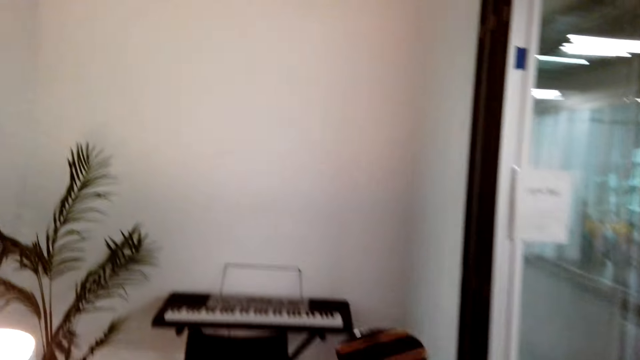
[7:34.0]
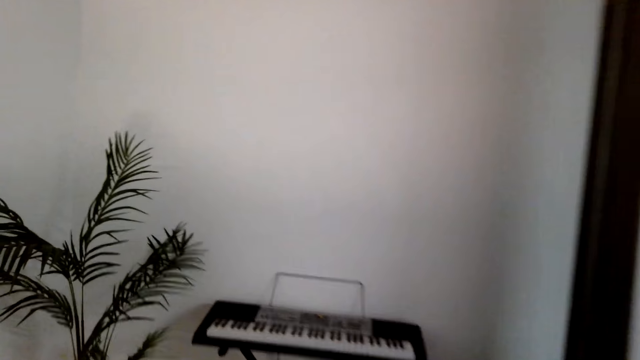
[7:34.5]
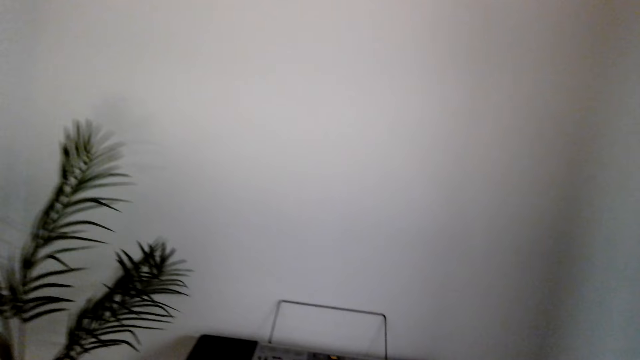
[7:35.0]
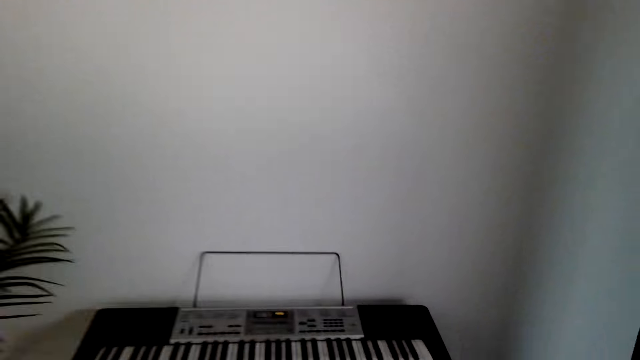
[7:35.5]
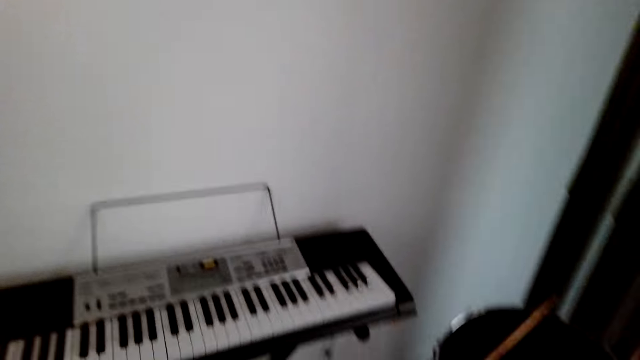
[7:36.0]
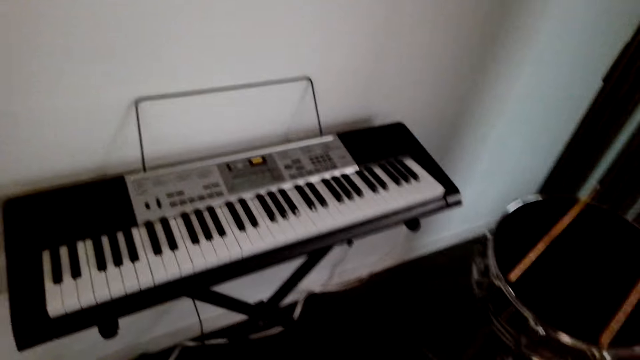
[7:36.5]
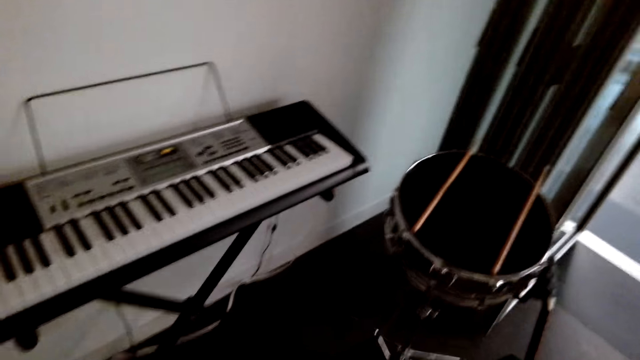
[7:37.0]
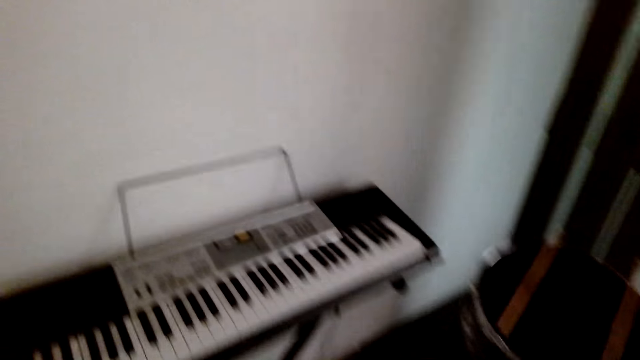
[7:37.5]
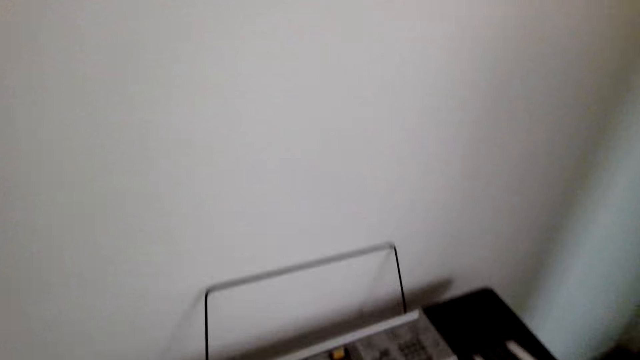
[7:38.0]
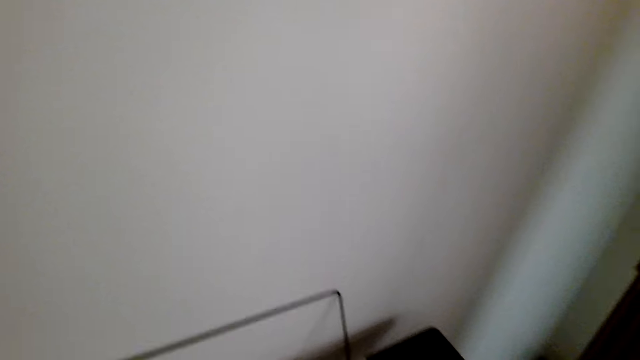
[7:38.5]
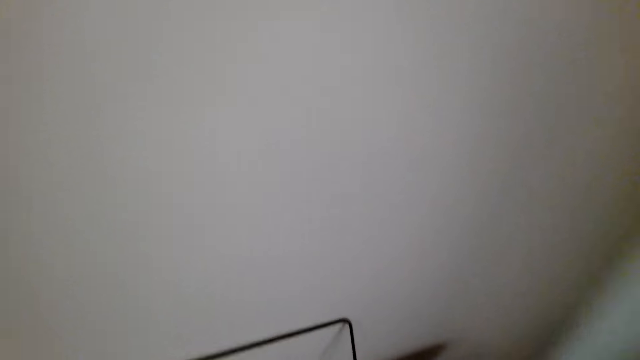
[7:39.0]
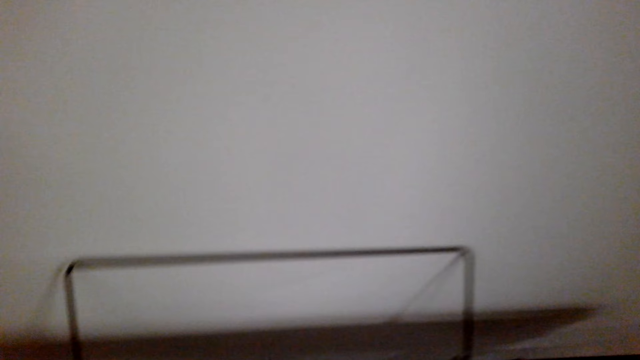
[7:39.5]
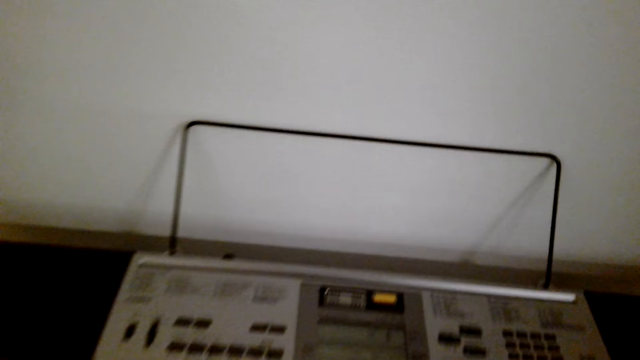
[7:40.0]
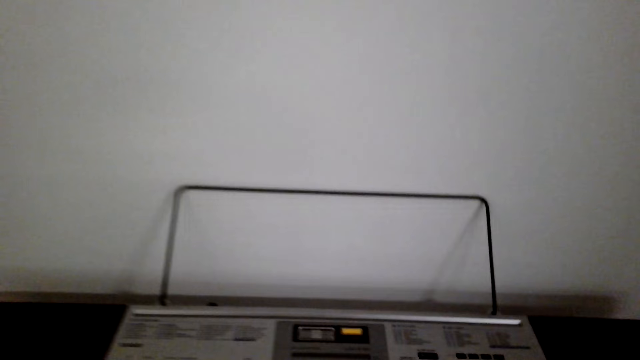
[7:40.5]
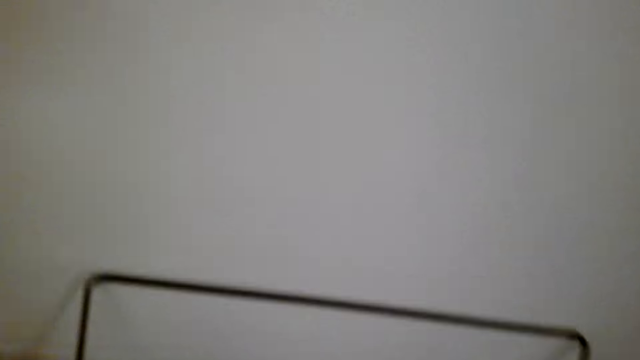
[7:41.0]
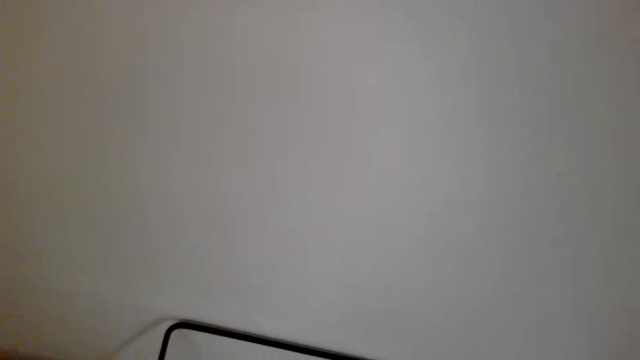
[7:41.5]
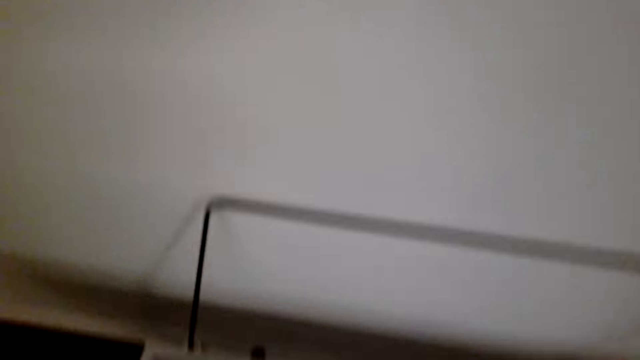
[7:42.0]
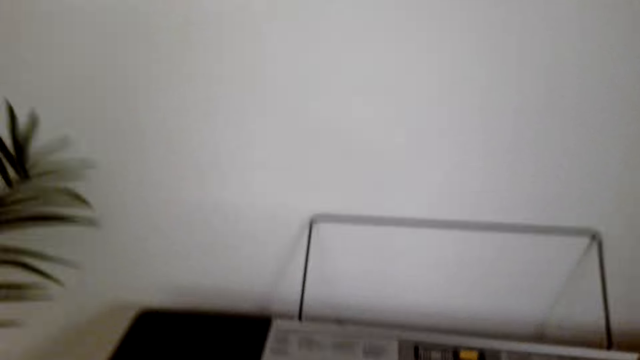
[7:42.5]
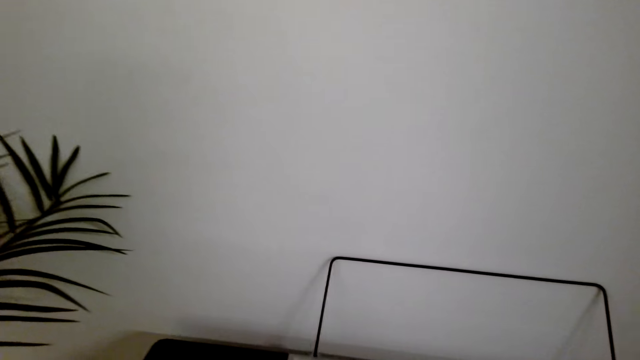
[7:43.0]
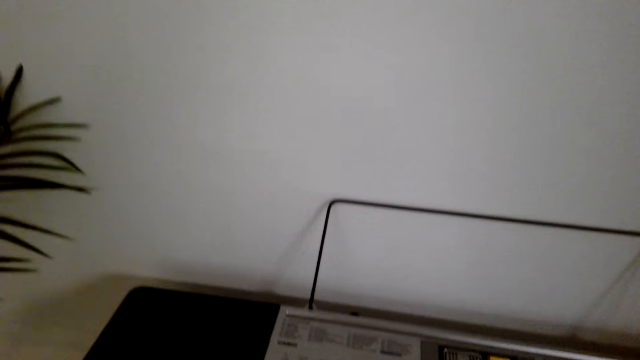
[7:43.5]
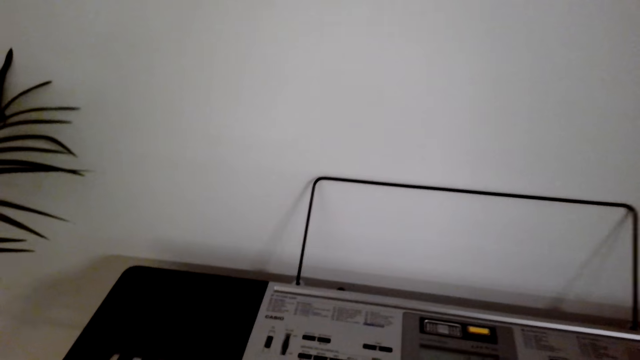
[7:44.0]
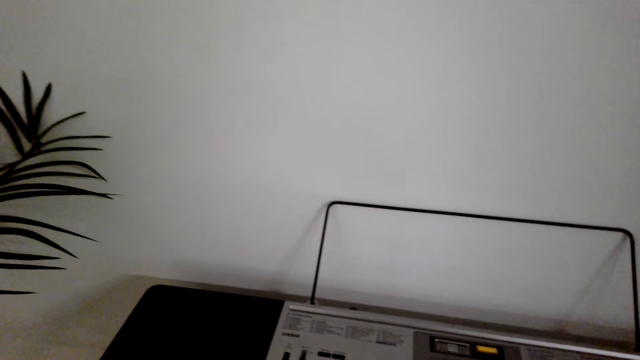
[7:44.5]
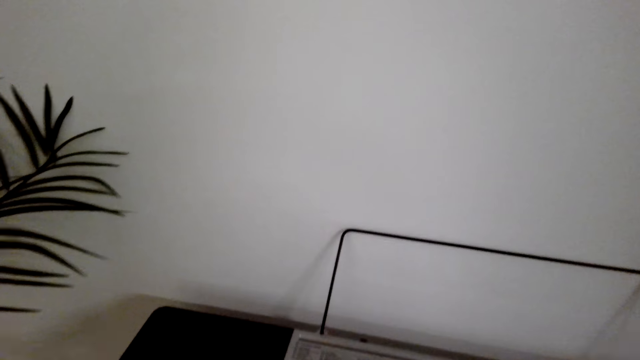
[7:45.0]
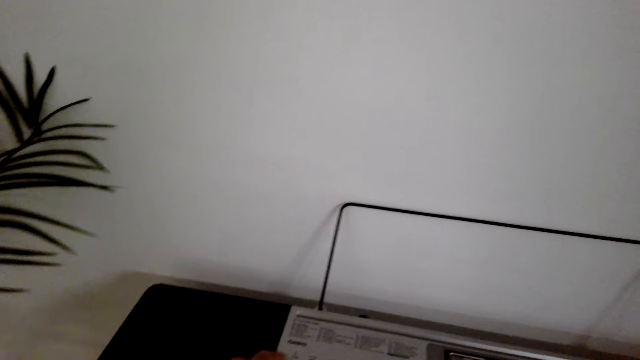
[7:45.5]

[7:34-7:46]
The camera wearer sits on the chair.

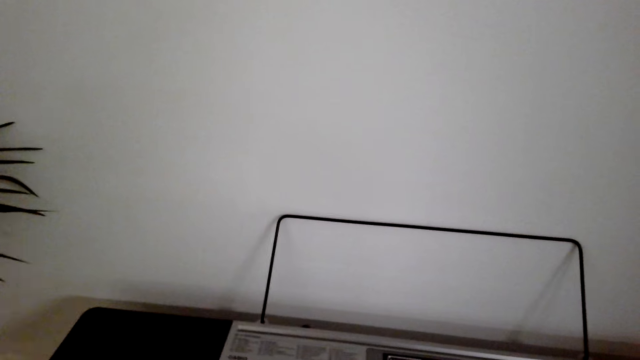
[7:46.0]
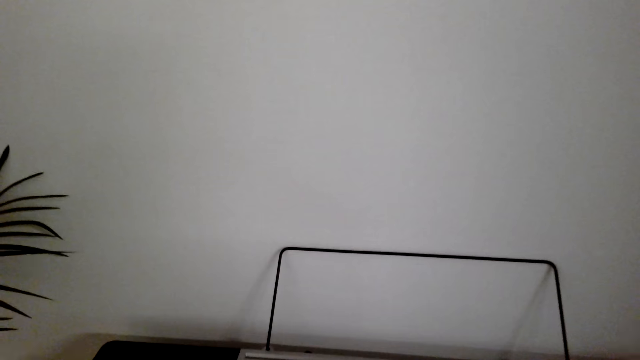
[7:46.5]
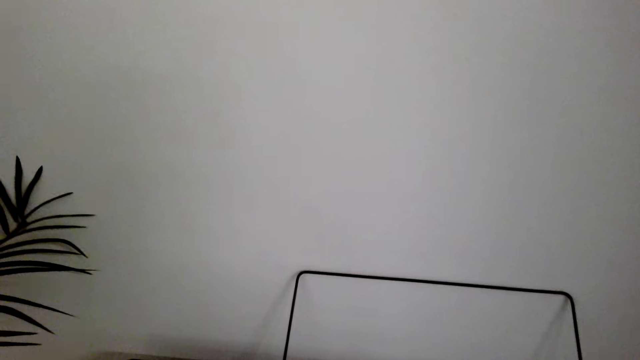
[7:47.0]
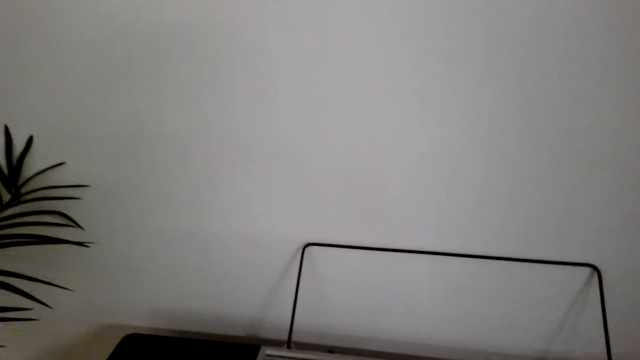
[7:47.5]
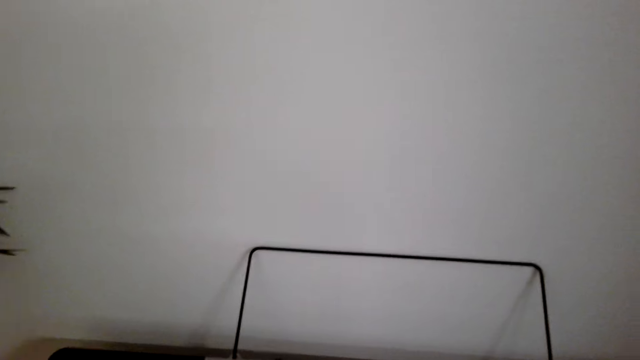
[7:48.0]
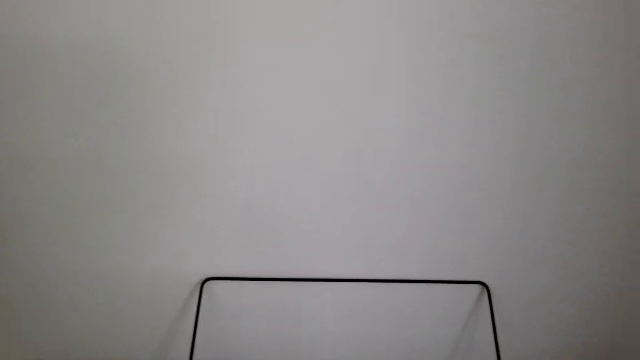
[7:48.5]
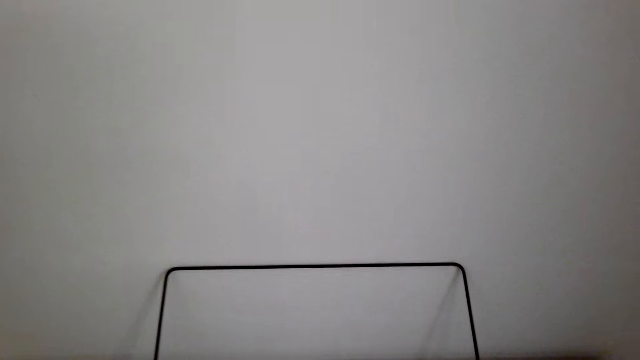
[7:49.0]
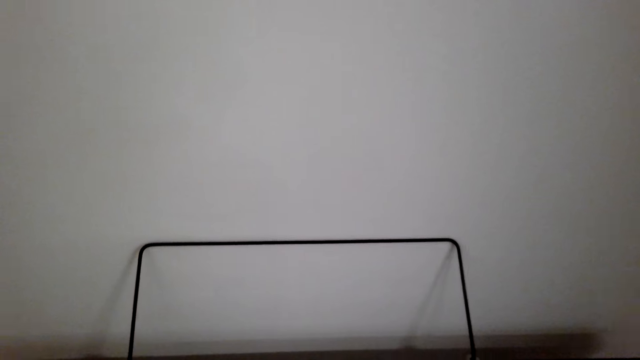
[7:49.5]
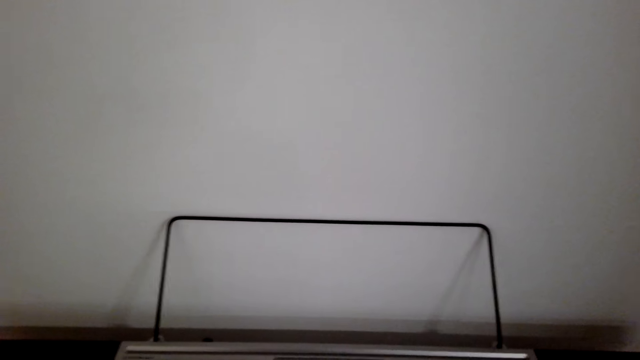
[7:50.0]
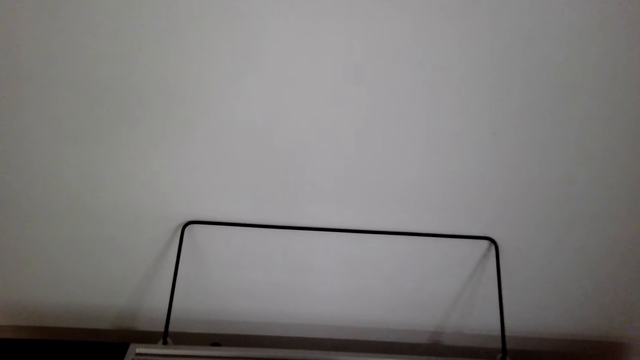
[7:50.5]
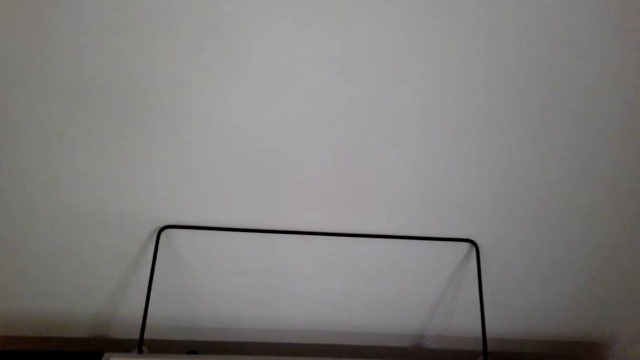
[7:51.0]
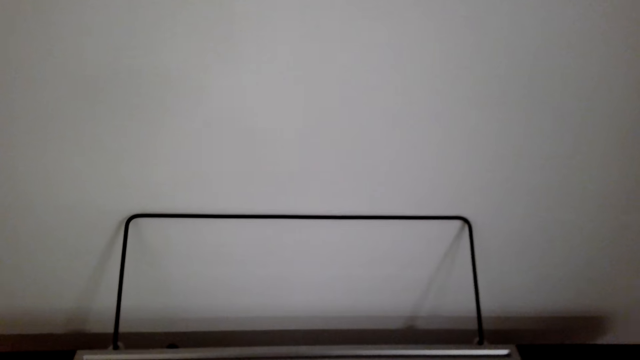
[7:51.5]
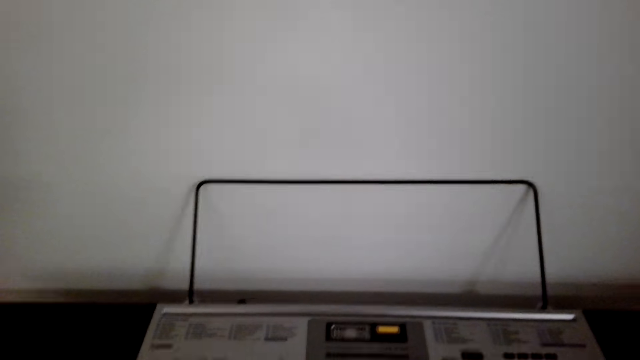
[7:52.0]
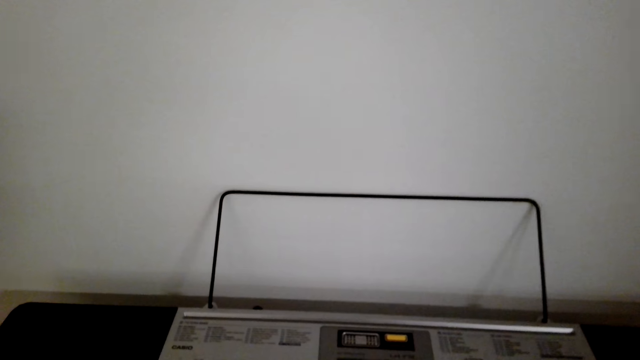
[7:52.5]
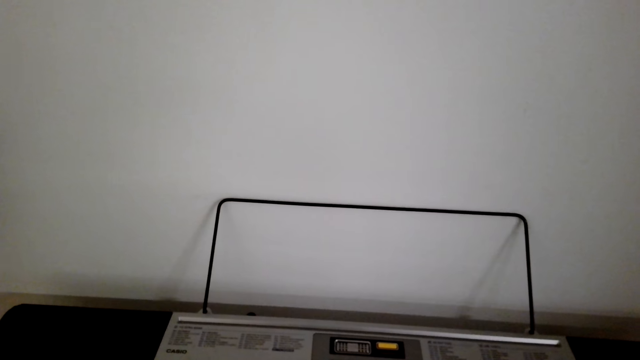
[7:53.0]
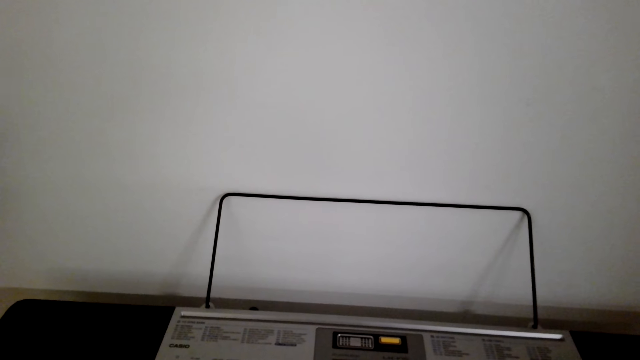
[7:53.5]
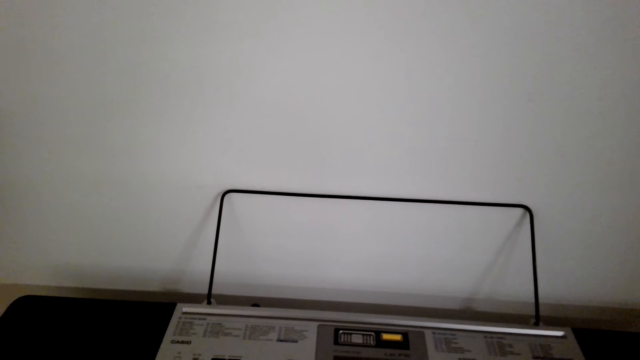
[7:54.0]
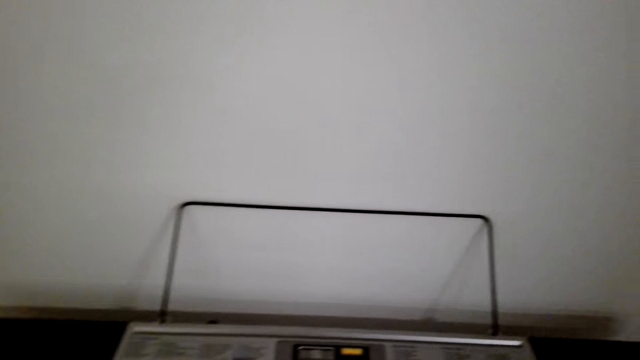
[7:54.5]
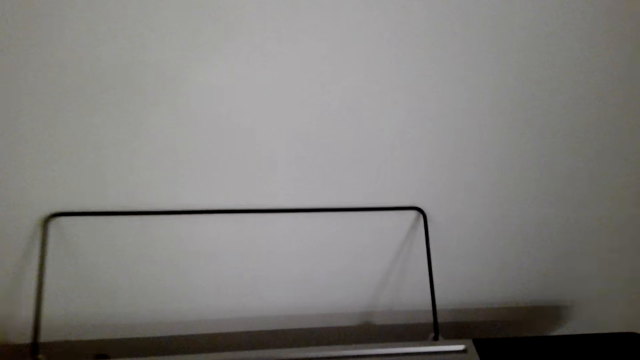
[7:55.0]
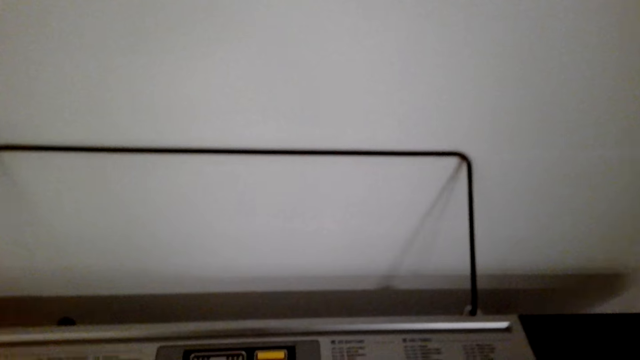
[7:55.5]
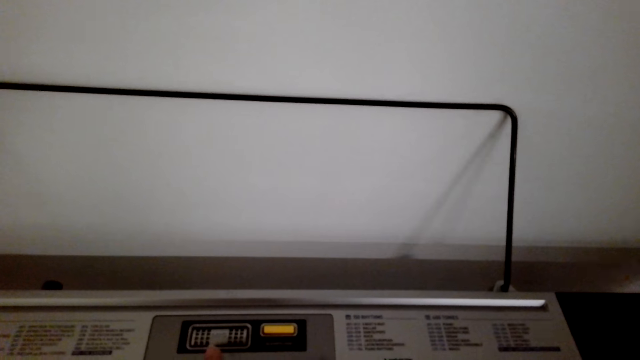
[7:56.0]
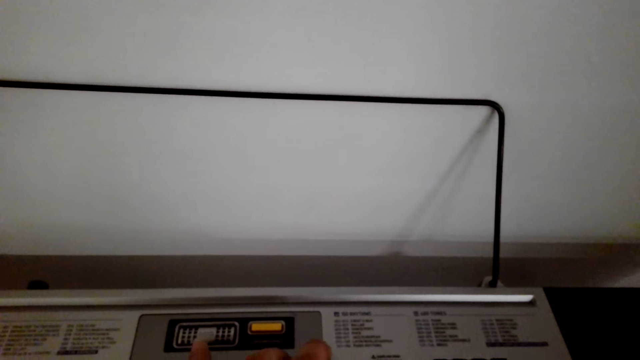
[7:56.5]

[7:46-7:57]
The camera wearer plays the piano.
